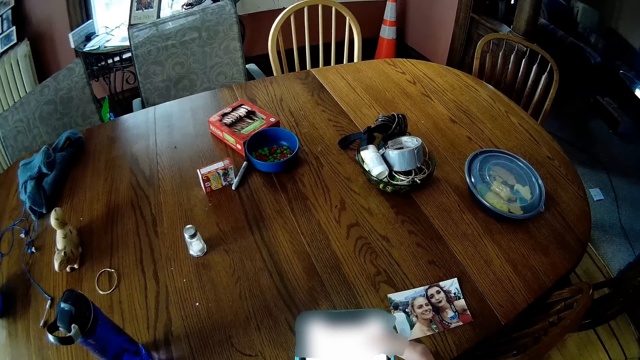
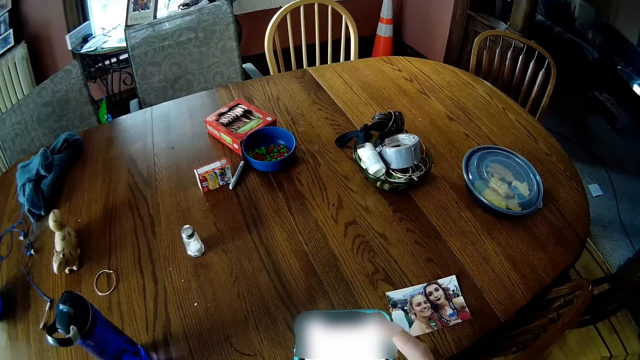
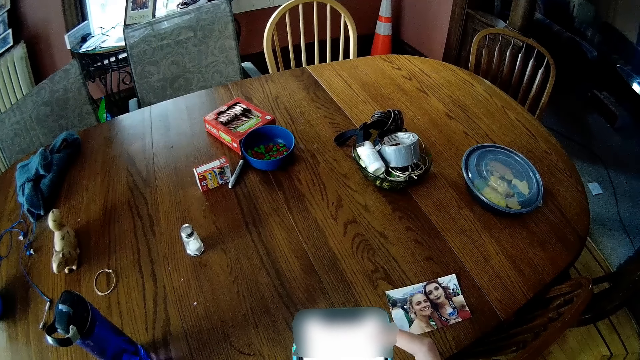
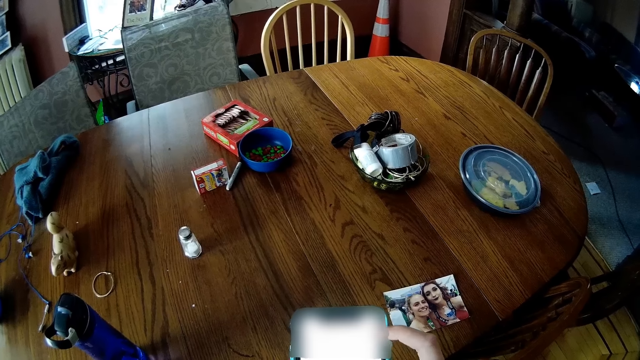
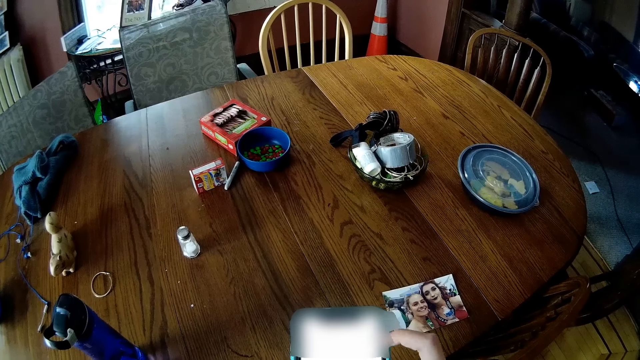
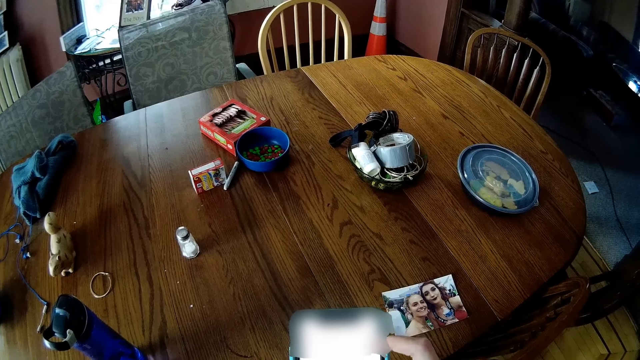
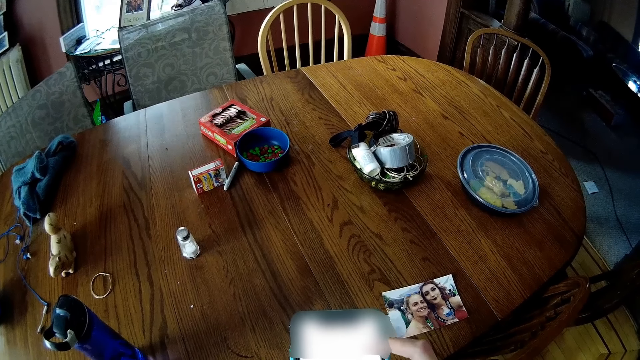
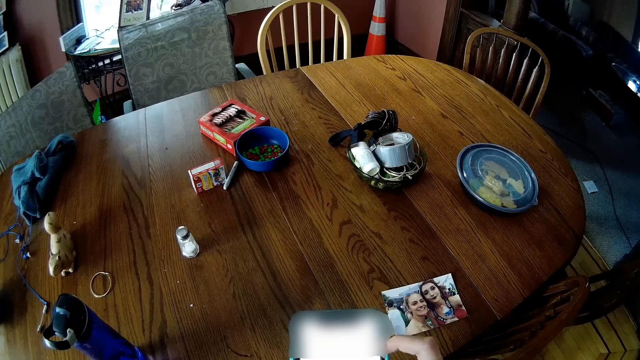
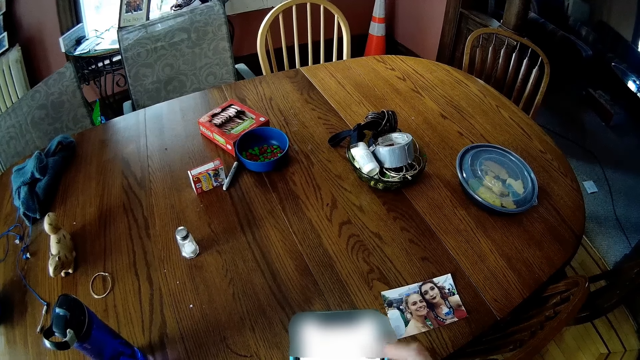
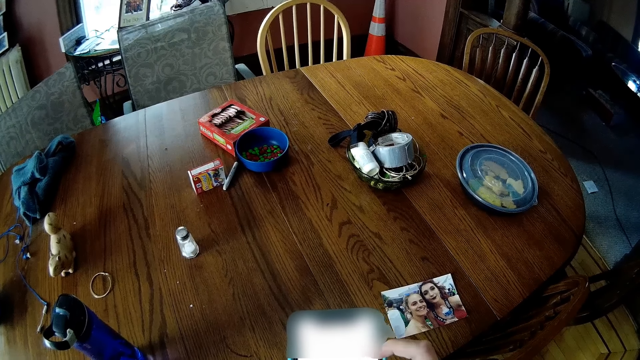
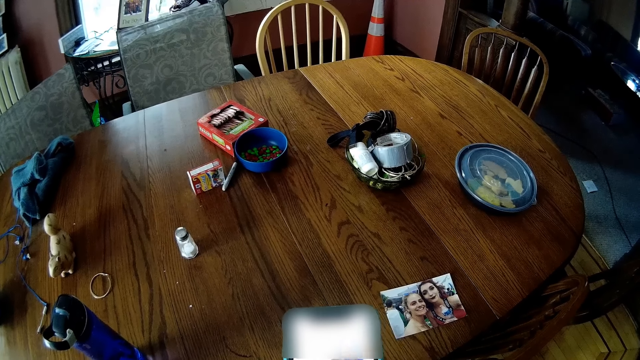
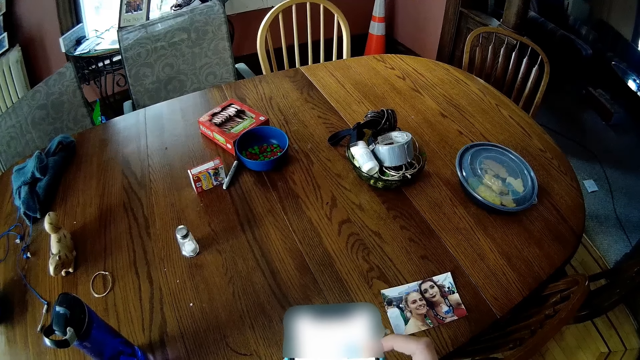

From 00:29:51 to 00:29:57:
The camera wearer scrolls the phone.
